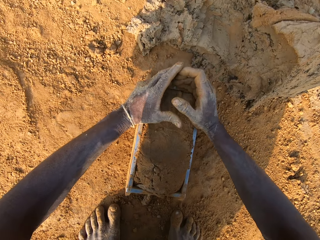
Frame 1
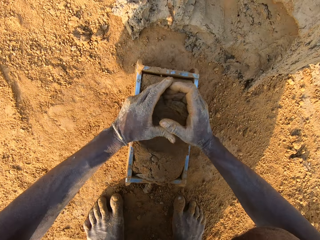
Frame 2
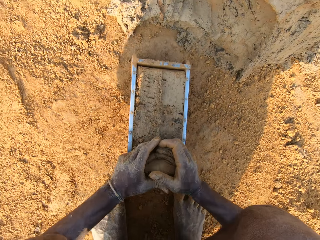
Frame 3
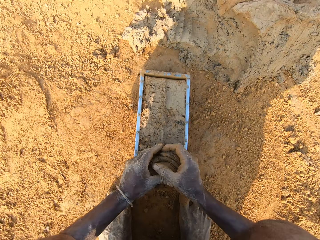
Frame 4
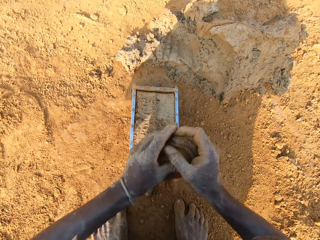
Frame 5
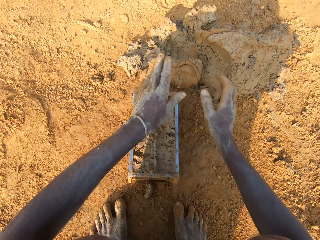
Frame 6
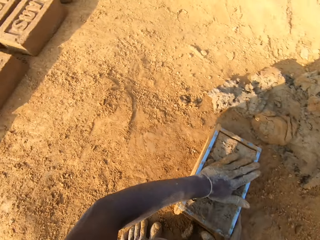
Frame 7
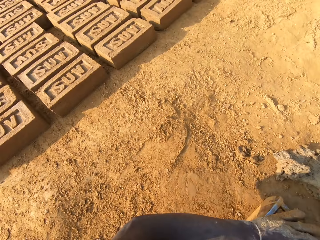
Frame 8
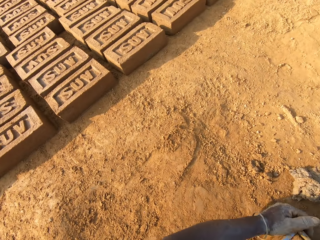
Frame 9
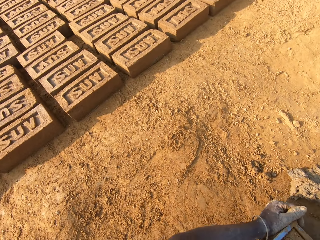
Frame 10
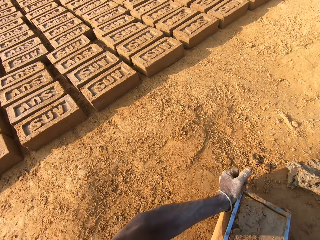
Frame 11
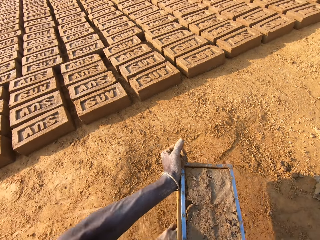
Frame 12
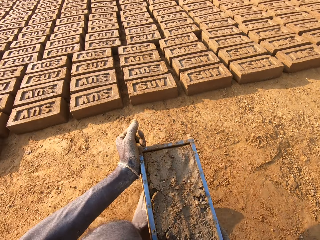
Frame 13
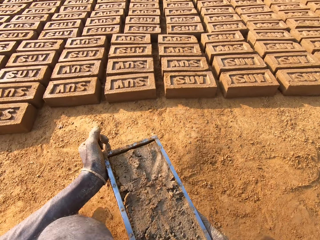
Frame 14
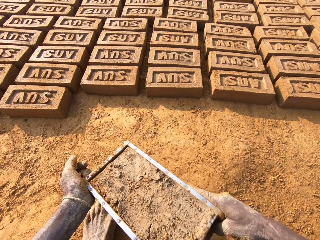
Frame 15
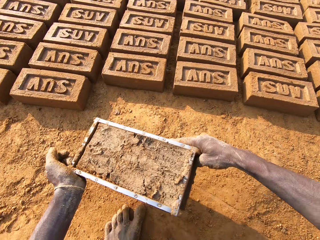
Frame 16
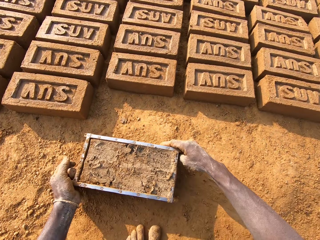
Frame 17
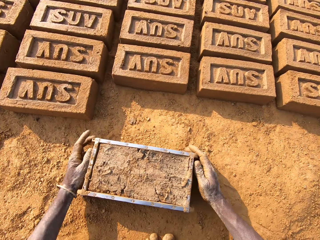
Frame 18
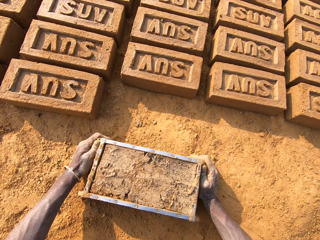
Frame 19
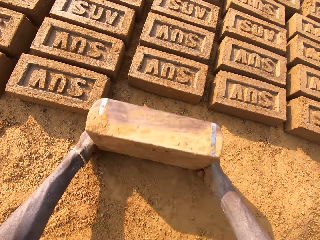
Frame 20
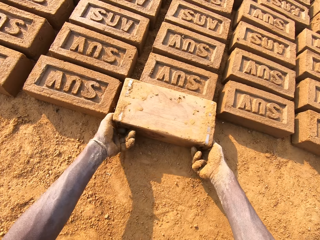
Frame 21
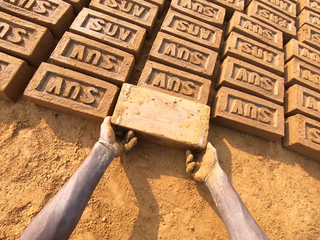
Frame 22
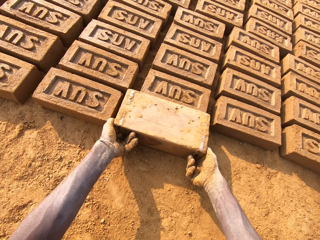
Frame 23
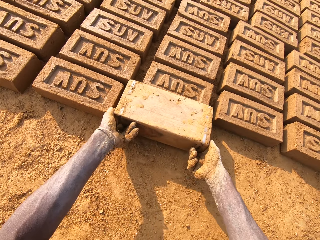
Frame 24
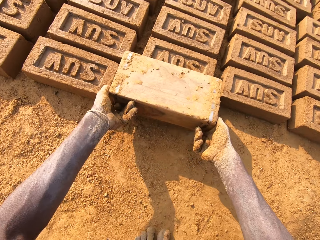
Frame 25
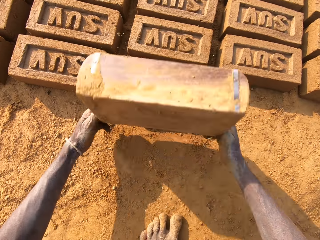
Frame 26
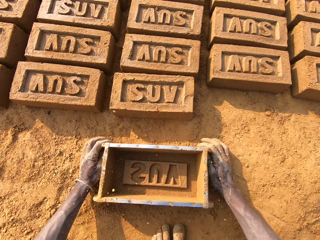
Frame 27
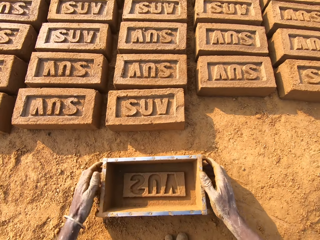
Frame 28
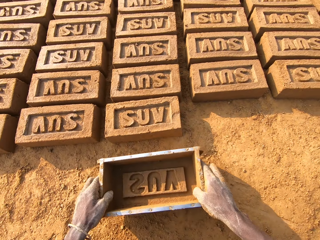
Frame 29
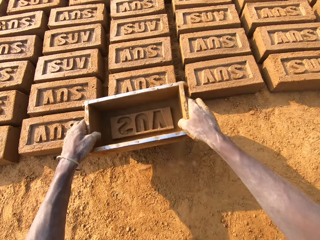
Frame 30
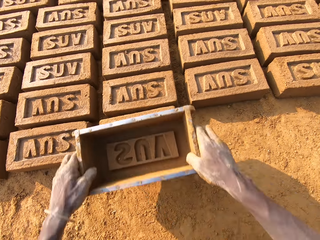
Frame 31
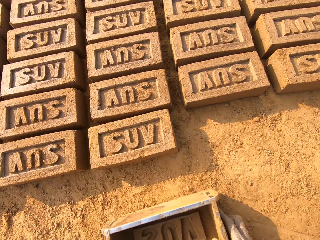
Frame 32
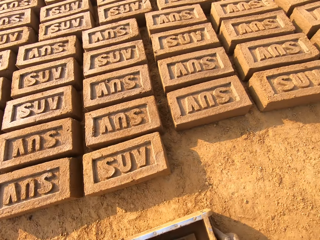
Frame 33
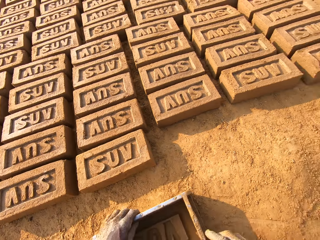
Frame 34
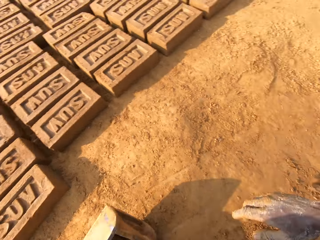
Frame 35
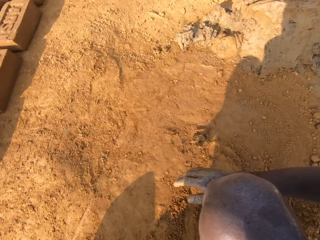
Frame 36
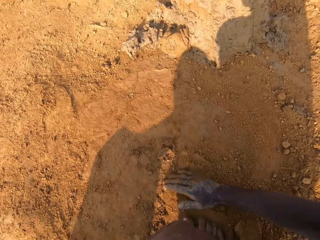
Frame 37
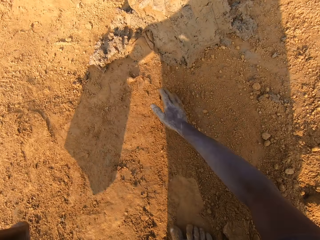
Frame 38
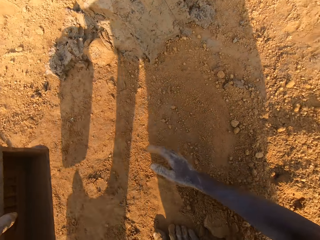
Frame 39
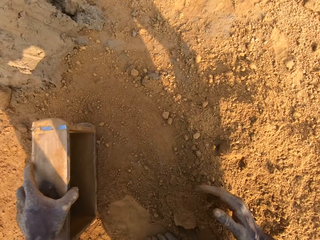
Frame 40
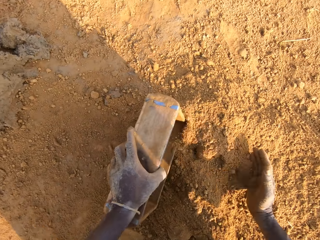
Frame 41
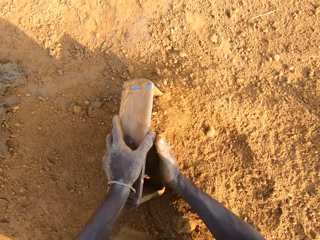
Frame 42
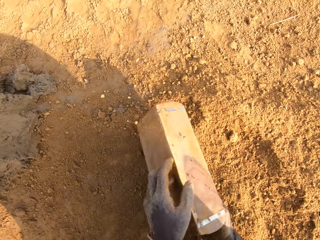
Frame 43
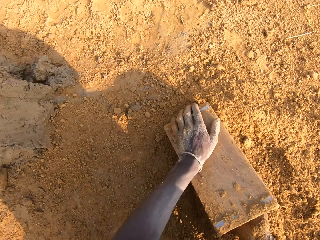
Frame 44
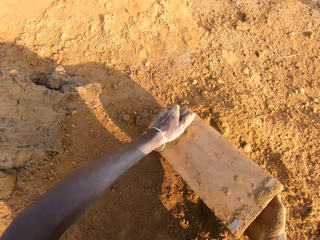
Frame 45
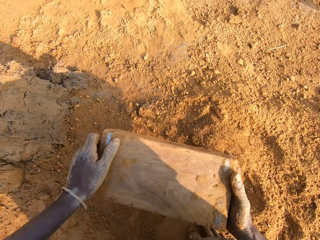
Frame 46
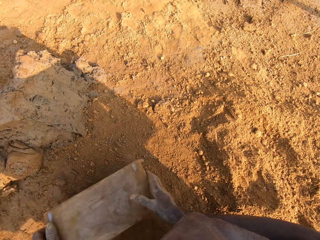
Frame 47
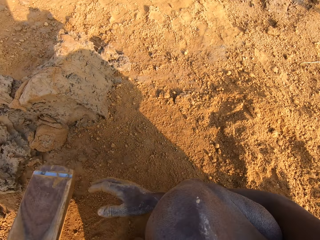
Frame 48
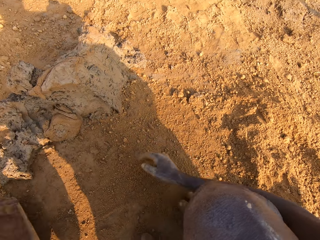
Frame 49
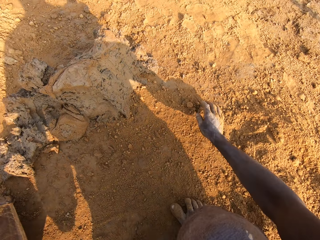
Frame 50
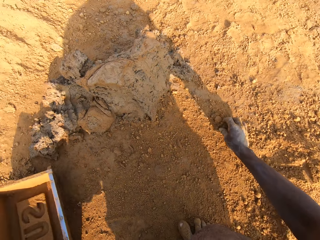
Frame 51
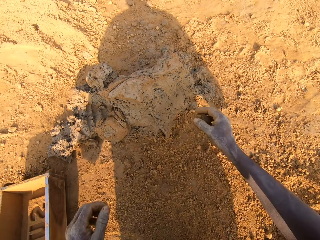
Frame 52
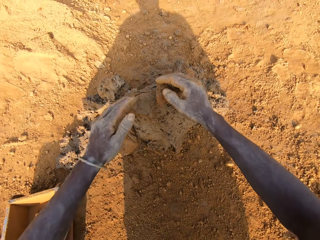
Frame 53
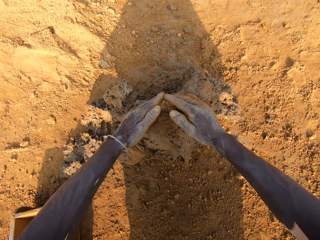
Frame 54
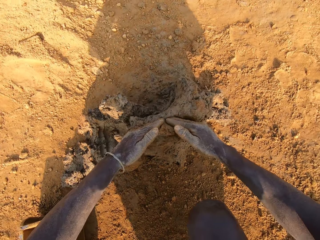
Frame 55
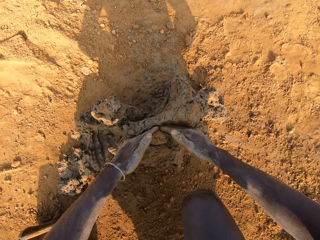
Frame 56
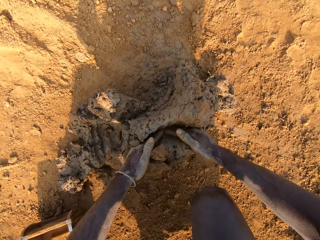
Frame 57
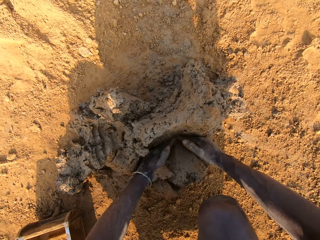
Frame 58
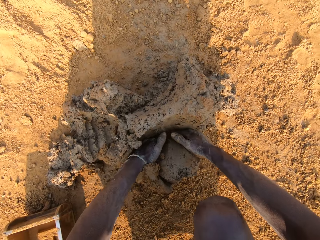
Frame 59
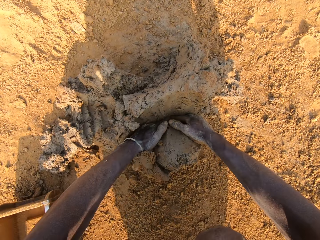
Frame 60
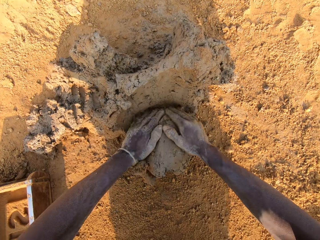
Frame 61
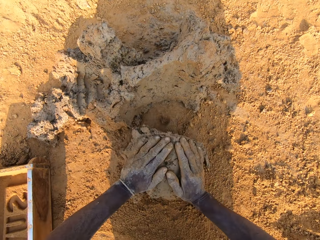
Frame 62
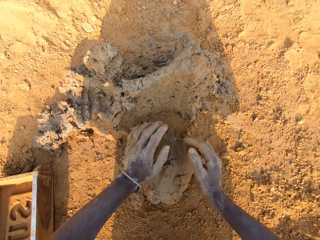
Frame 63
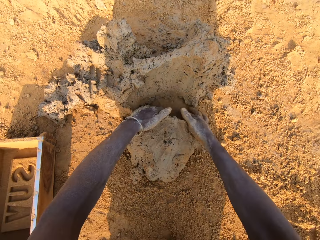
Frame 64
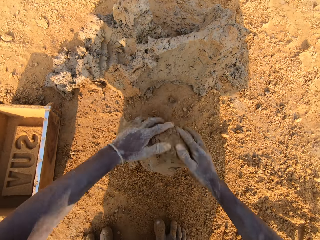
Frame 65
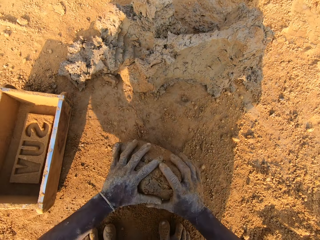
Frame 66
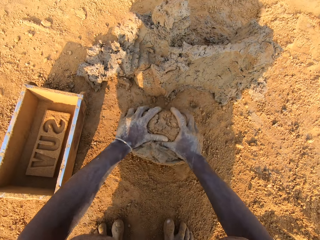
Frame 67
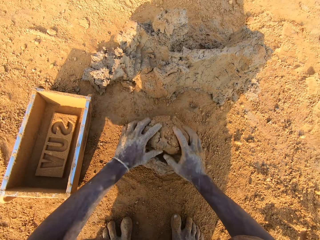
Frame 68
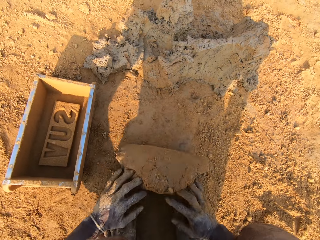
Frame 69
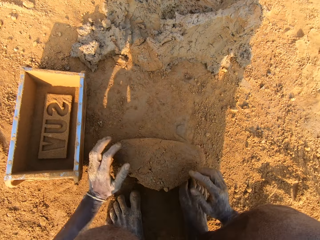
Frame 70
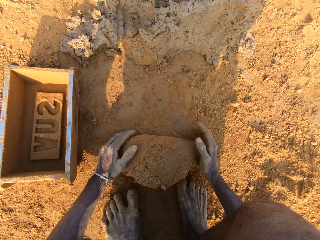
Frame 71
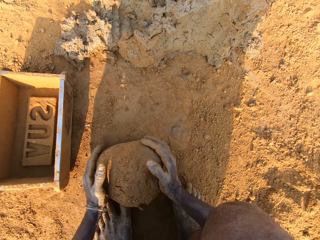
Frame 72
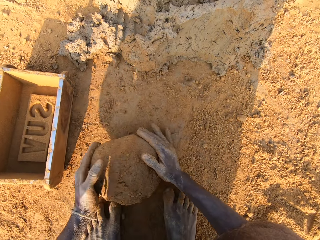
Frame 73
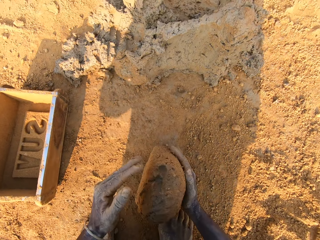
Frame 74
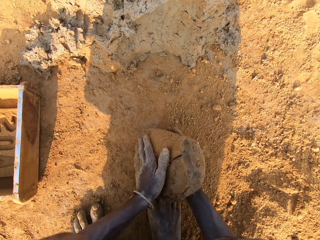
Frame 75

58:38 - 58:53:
The camera wearer scrapes mortar or mud from the brick mold with his hands. He drops the portion of mortar in his hands on the heap of mortar. He moves the brick mold closer to some bricks aligned on the ground. He picks up the brick mold on the ground. He walks on the ground. He puts the brick mold on the ground. He flips the brick mold upside down. He makes the brick with the brick mold. He removes the brick mold from the brick. He puts the brick mold on the ground. He taps the brick with the brick mold in his hands. He picks up the brick mold on the ground. He moves to a sandy area. He packs sand into the wooden brick mold. He pours the sand in the brick mold on the ground. He puts the brick mold on the ground. He cuts out a portion of mortar from the heap of mortar. He molds the mortar on the ground. He rubs the mud on the soil.

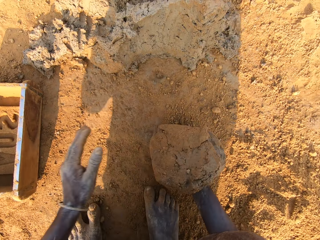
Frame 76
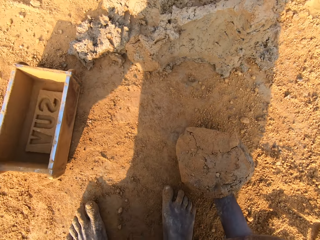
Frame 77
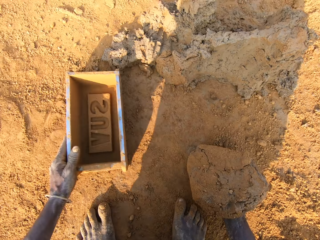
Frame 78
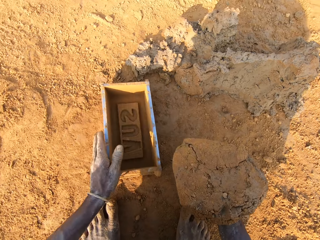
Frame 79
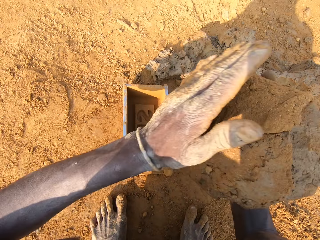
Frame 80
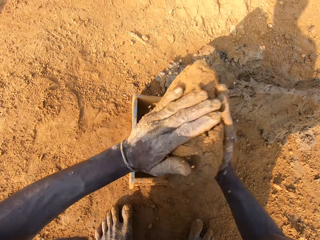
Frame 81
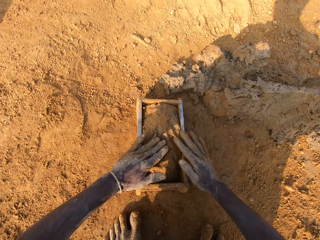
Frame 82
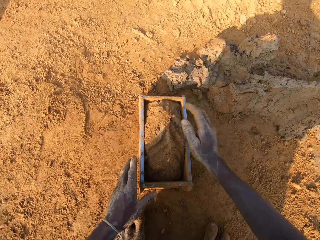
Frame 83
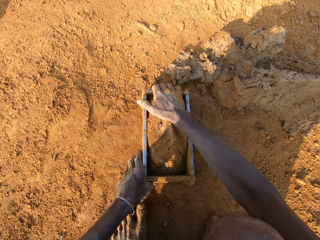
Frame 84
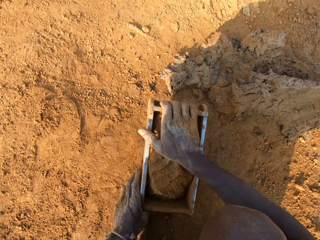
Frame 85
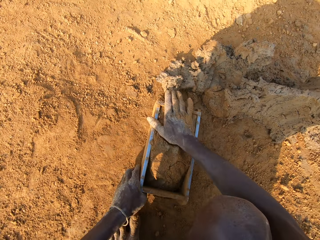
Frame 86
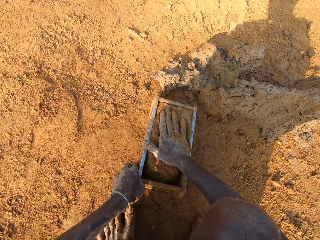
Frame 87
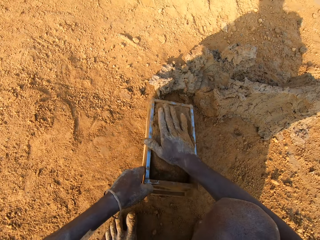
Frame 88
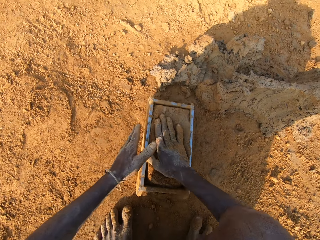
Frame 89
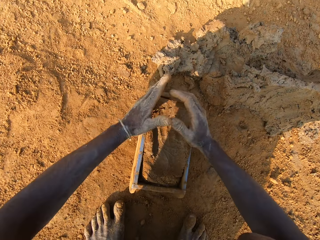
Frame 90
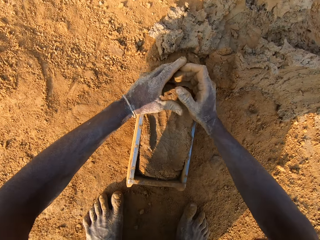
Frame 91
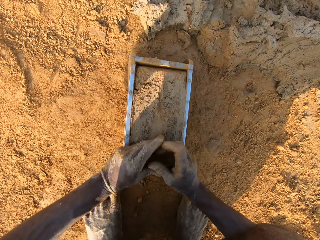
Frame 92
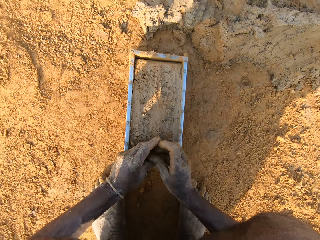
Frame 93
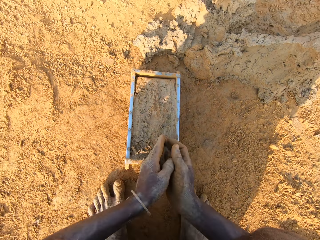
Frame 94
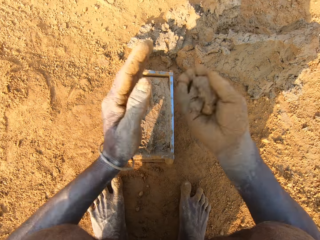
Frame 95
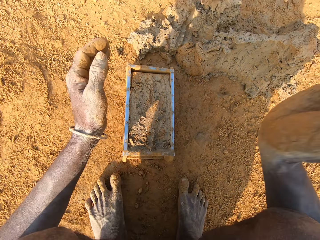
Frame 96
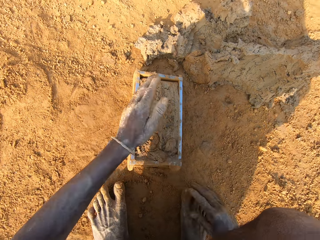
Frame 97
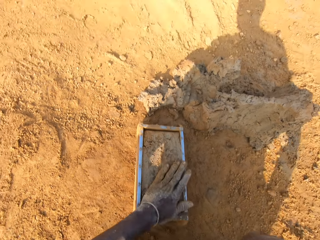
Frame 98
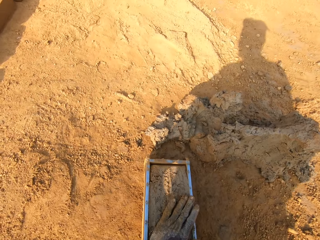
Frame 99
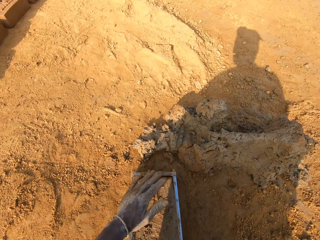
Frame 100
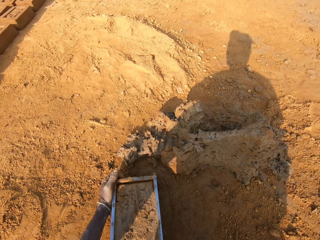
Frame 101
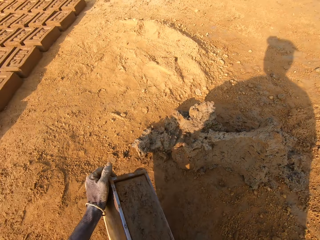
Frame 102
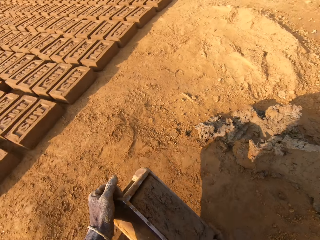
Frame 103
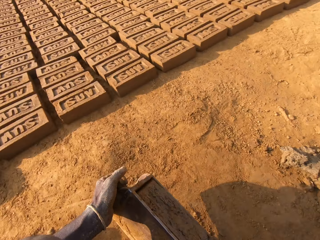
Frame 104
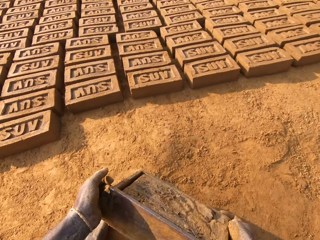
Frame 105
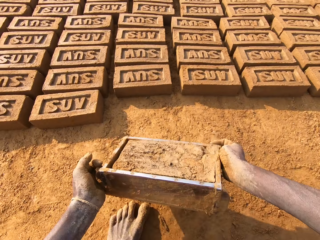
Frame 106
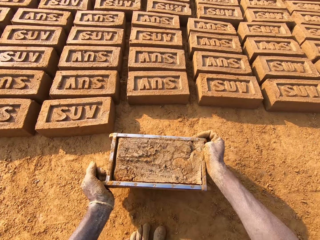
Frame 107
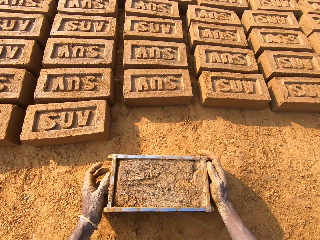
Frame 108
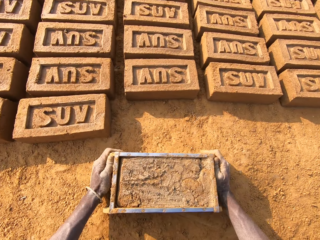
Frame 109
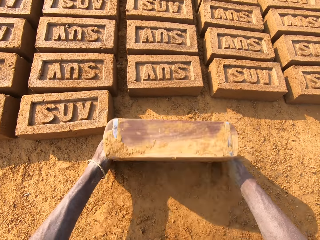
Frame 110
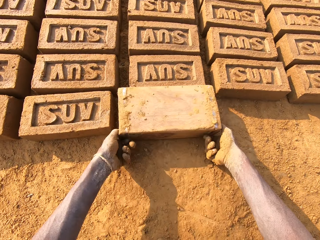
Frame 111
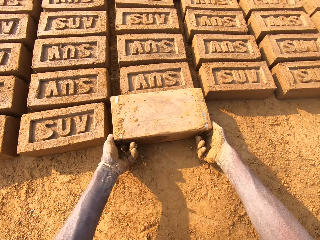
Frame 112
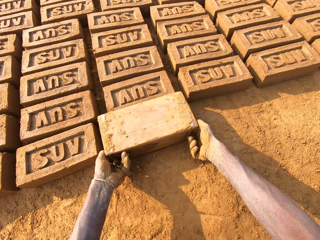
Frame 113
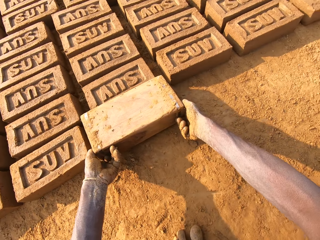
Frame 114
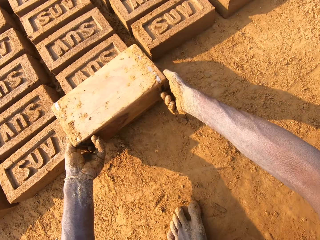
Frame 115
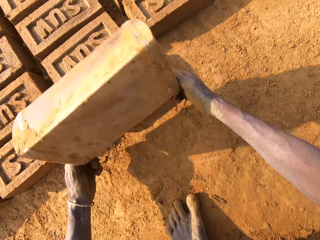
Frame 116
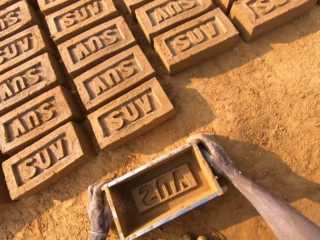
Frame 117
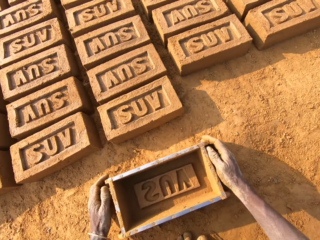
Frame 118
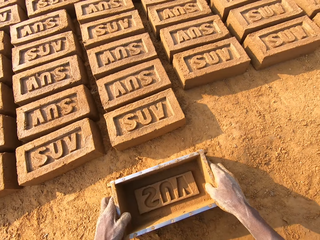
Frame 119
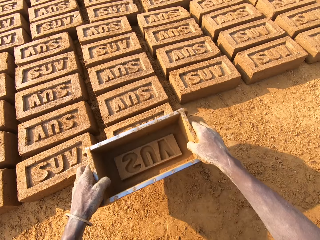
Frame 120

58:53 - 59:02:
The camera wearer adjusts the brick mold with his left hand. He holds the brick mold. He loads the mortar or mud into the brick mold. He scrapes mortar from the brick mold with his hands. He drops the portion of mortar in his hands on the mortar in the brick mold. He moves the brick mold closer to the bricks aligned on the ground. He walks towards the bricks carrying the brick mold. He flips the brick mold upside down. He pours the mud on the ground. He removes the brick mold from the brick. He places the brick mold on the ground. He taps the brick with the brick mold in his hands.
